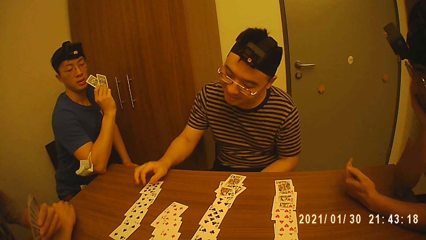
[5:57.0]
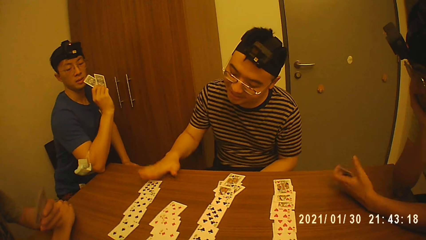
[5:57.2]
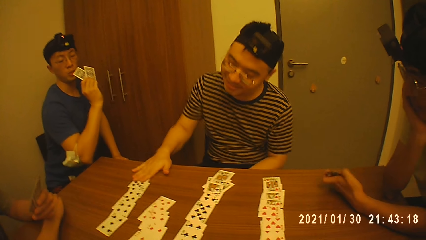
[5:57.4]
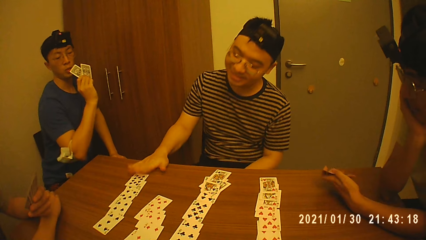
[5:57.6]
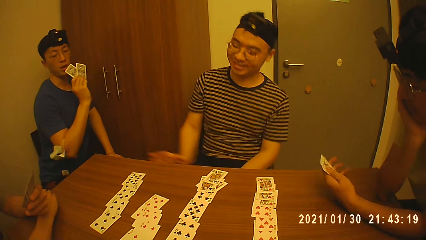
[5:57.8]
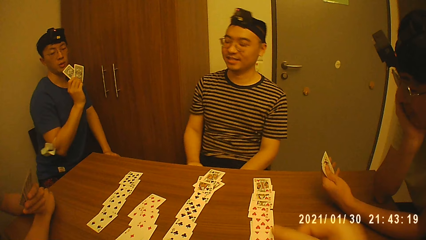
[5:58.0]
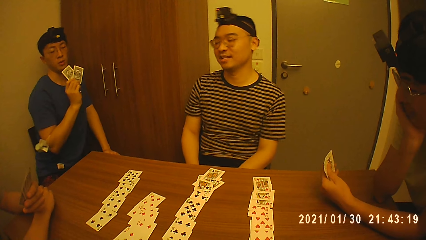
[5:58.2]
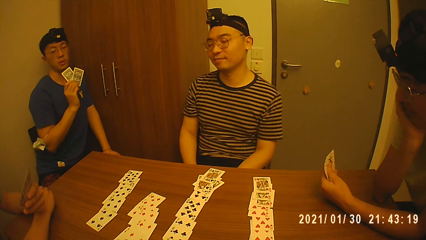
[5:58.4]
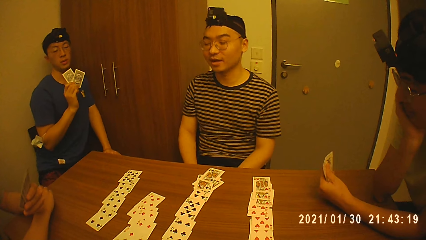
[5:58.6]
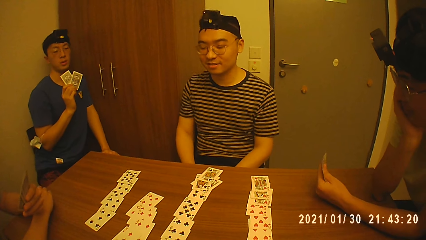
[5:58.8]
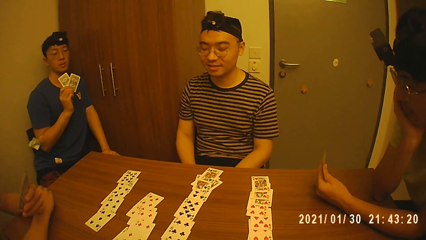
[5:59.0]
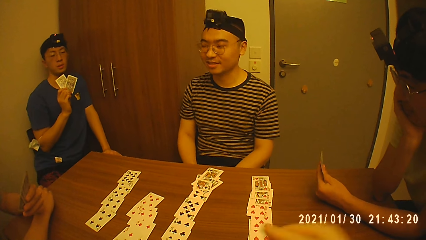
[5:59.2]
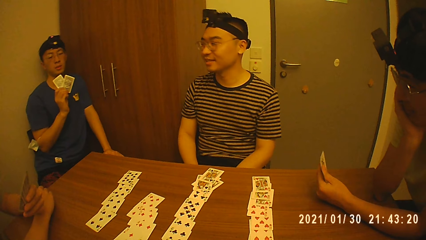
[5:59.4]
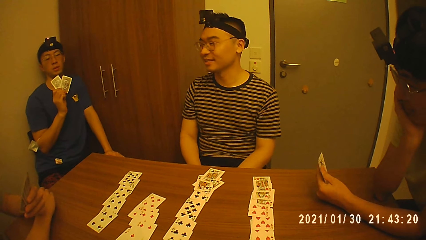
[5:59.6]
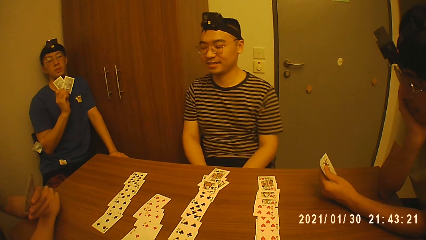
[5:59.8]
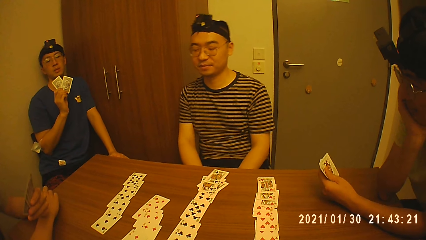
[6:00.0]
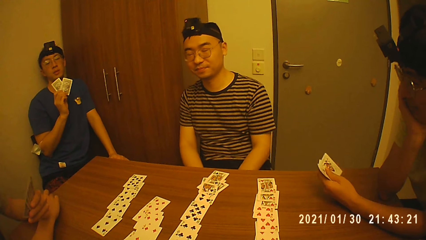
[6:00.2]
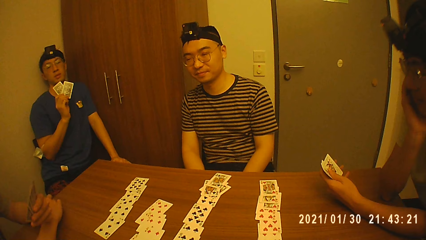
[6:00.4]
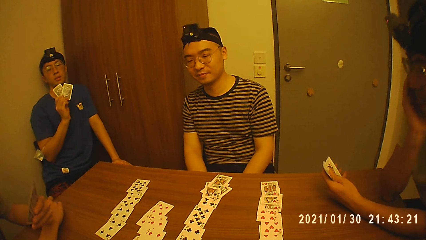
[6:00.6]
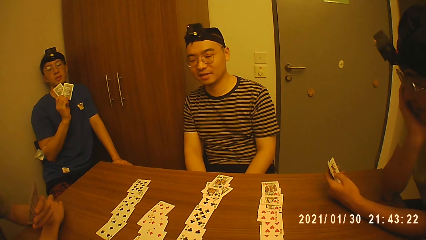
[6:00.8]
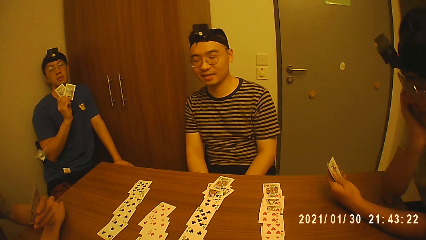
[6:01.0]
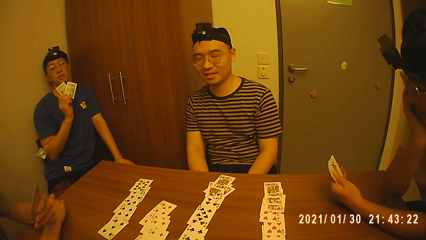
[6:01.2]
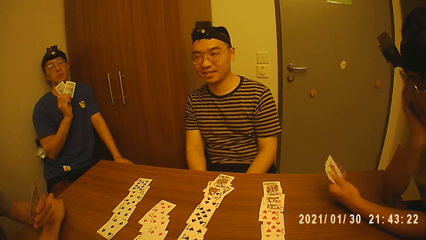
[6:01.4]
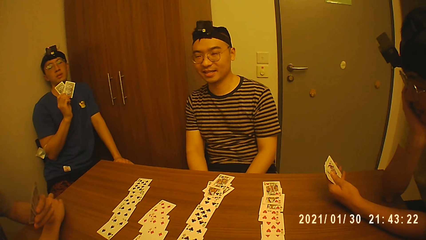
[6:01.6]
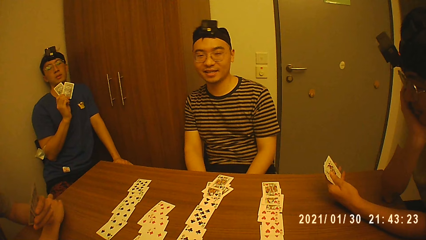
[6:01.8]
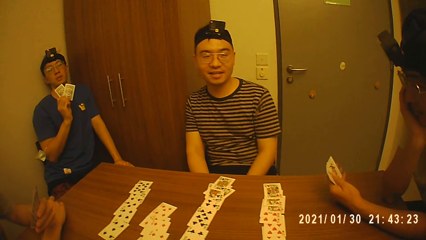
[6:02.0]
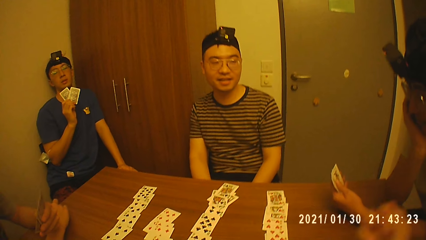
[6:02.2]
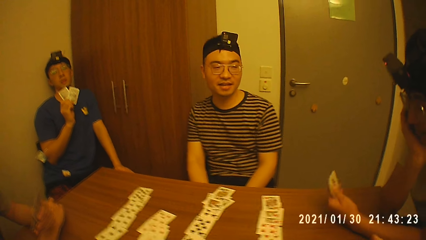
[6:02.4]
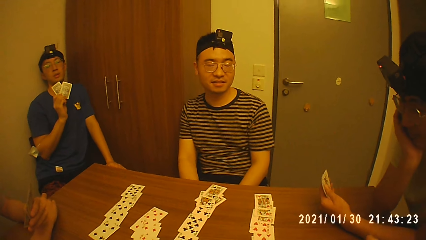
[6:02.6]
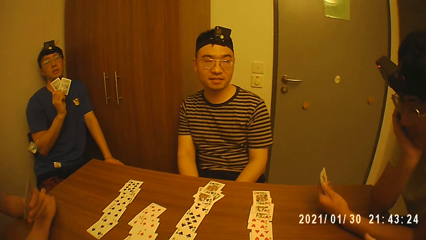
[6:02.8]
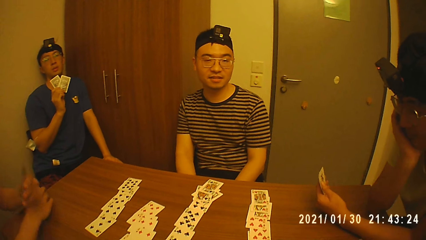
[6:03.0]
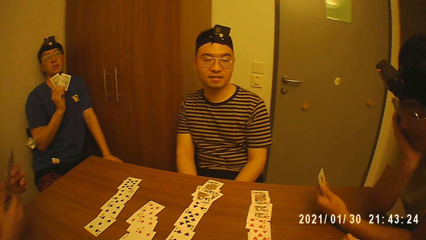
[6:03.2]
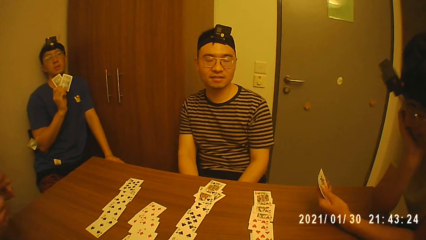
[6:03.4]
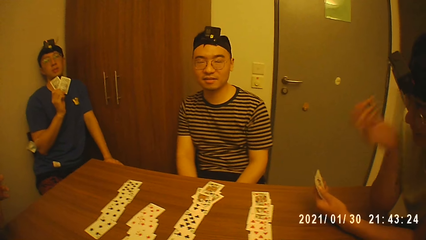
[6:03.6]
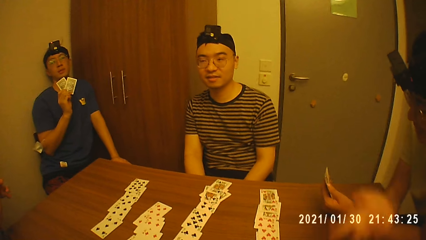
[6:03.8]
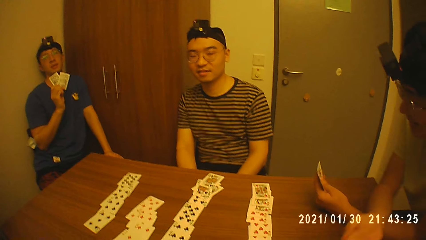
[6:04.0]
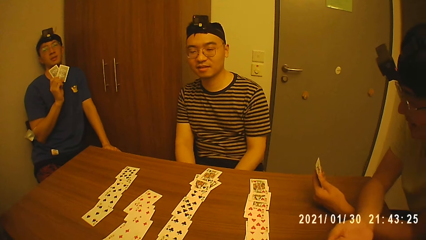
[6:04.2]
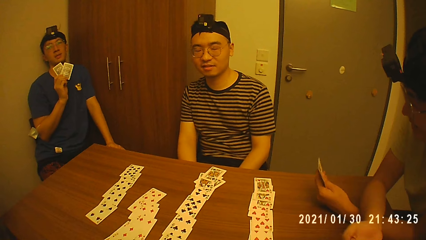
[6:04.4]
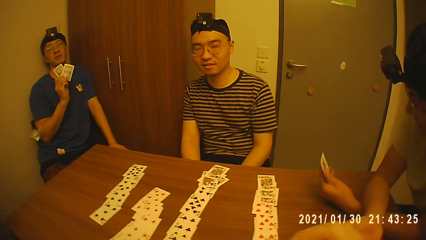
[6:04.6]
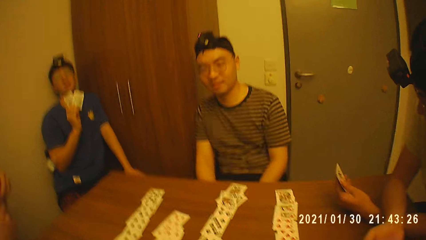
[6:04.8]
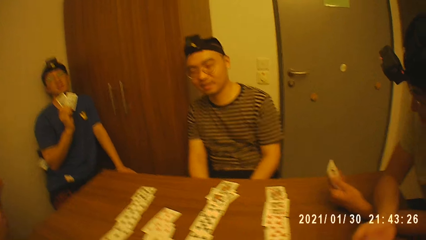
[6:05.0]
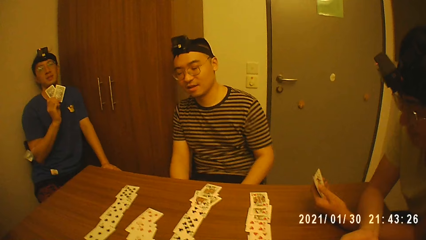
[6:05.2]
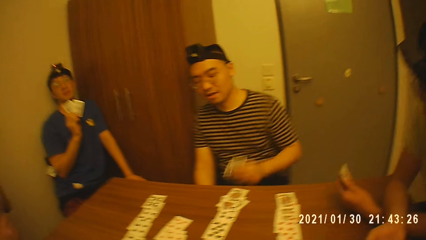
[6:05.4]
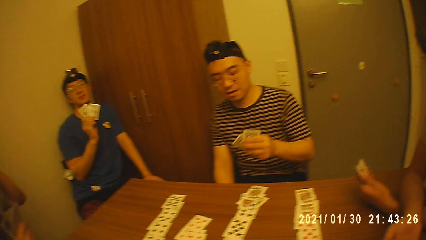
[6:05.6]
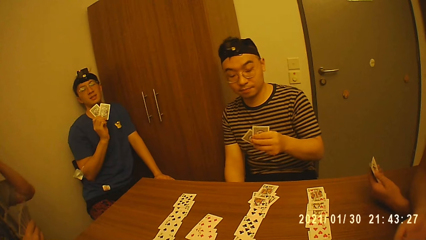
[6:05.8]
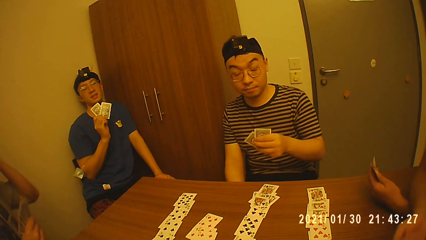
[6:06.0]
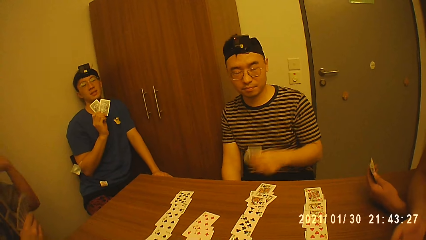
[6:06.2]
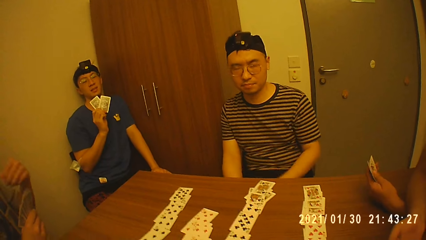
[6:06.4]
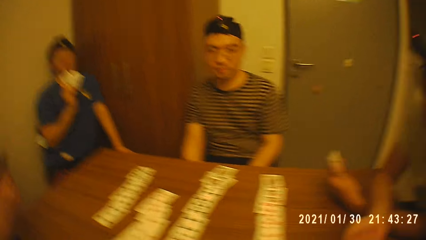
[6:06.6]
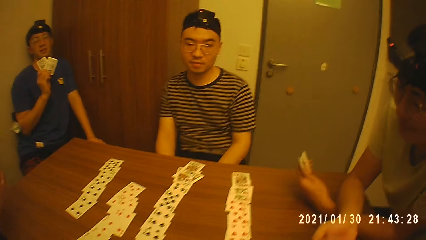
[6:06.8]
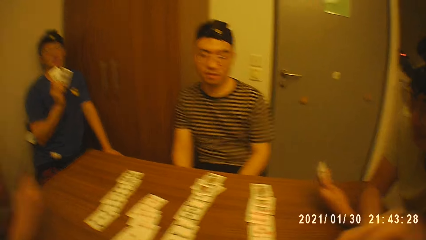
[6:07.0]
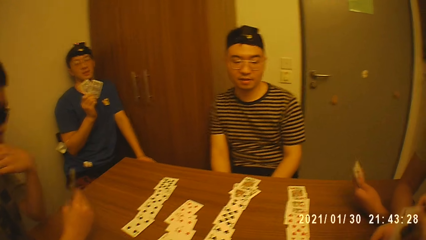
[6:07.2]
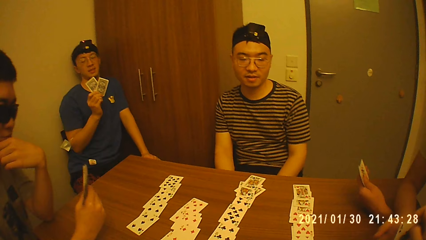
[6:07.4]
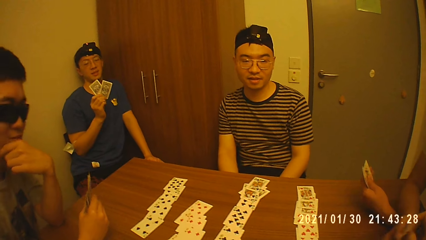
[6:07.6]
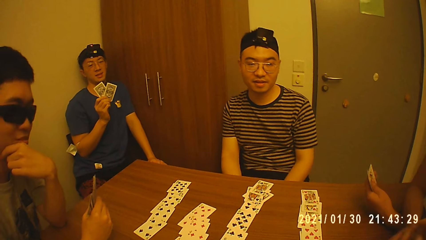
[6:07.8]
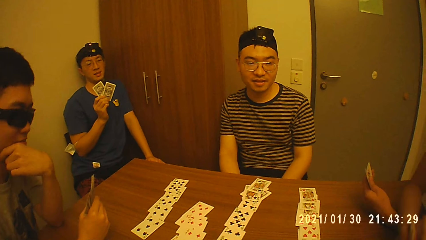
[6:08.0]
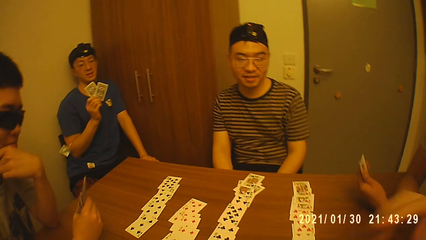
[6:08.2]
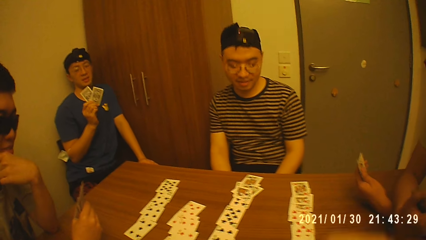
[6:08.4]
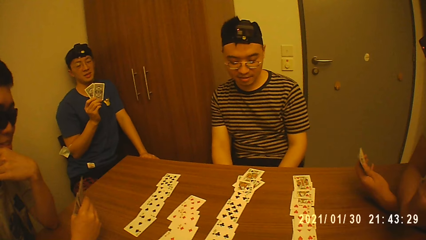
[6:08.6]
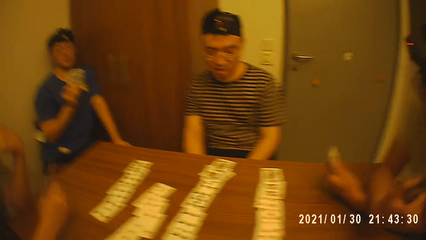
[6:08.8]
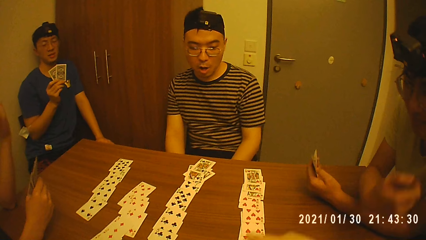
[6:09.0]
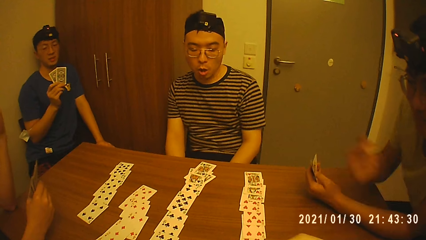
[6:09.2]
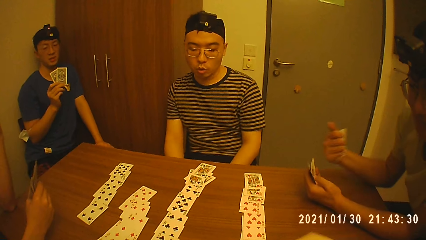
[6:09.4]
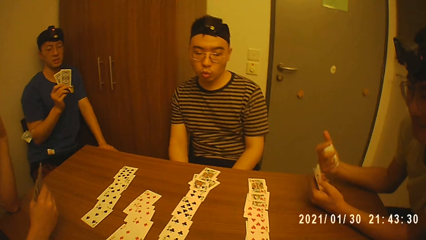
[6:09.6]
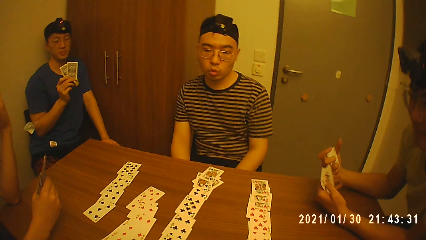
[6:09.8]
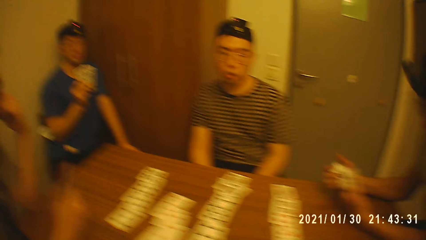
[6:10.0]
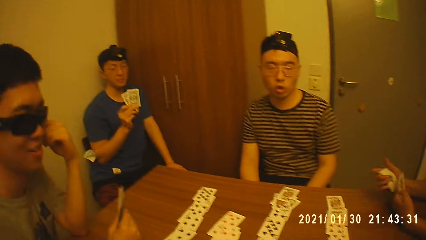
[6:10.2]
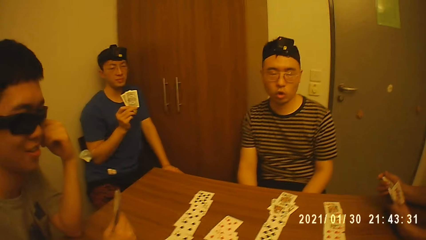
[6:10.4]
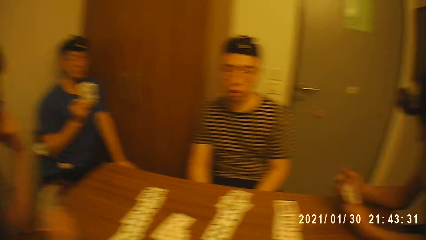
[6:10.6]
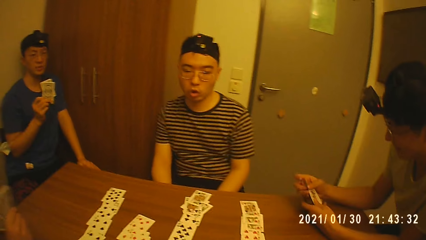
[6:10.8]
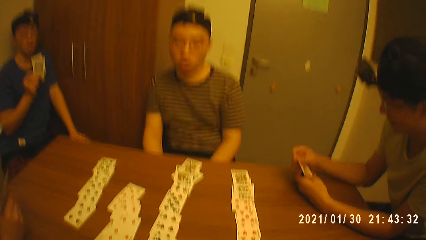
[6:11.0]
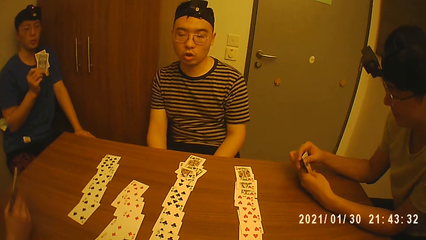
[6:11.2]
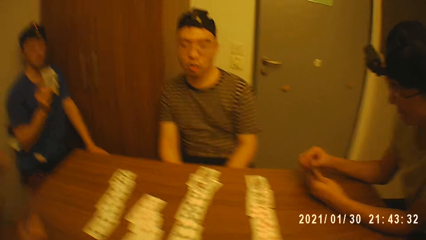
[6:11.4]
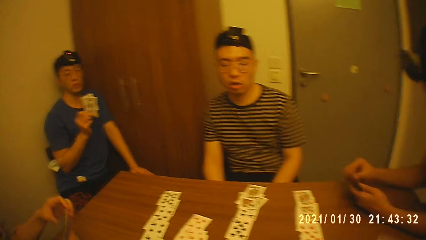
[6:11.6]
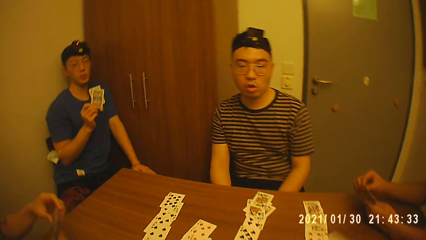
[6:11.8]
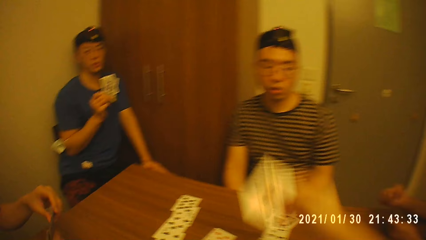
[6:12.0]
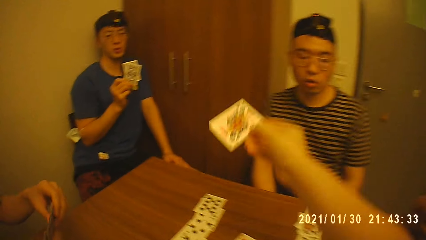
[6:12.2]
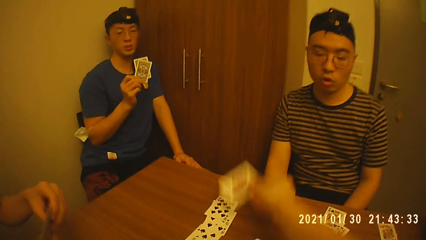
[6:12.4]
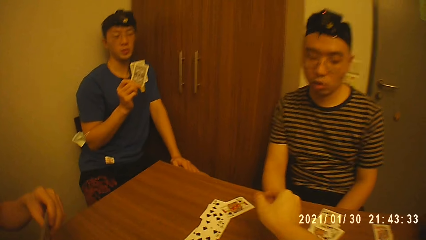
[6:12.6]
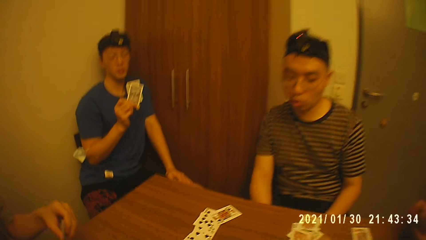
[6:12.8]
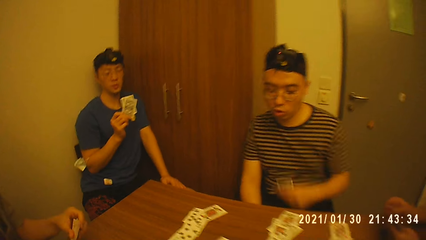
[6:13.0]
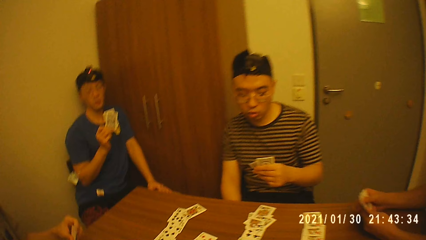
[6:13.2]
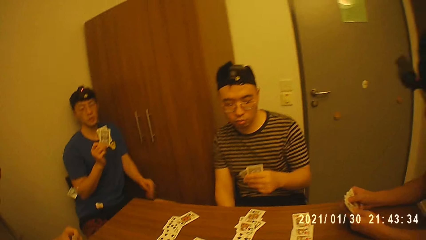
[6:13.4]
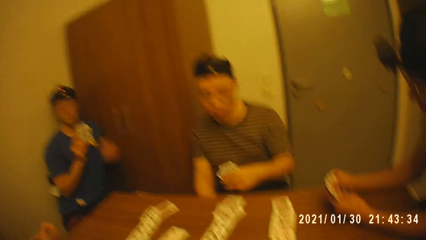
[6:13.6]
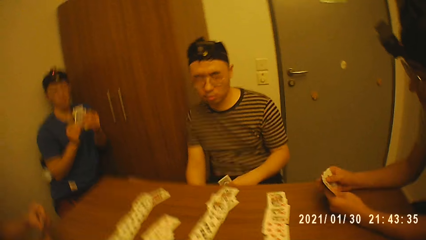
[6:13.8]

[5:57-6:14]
A man drops the card in his right hand on the table. Another man converses with the camera wearer. He takes the cards from his left hand with his right hand. He touches his head with his left hand. The camera wearer converses. He gives a third man a card in his right hand. The third man collects the card from the camera wearer with his right hand. He aligns the cards in his hands, adds the card in his right hand to the cards in his left hand, and holds the cards with both hands. The second man holds the cards with both hands. The camera wearer drops a card in his right hand on the table.
